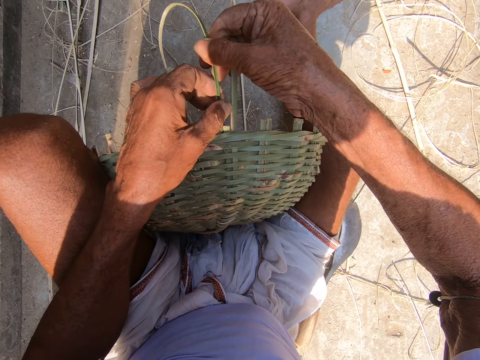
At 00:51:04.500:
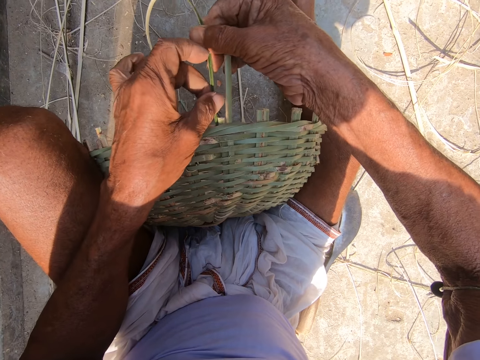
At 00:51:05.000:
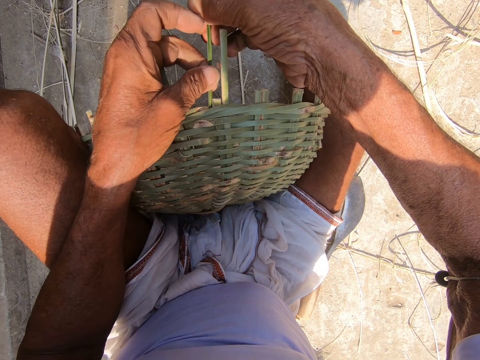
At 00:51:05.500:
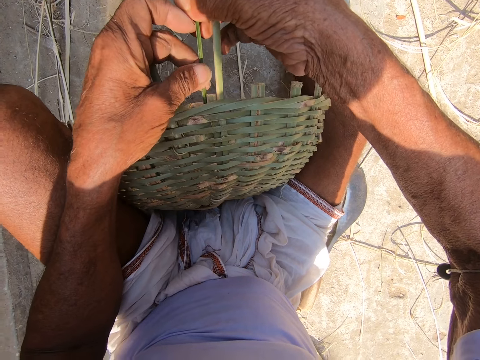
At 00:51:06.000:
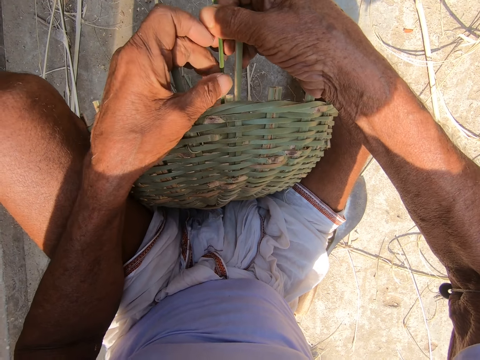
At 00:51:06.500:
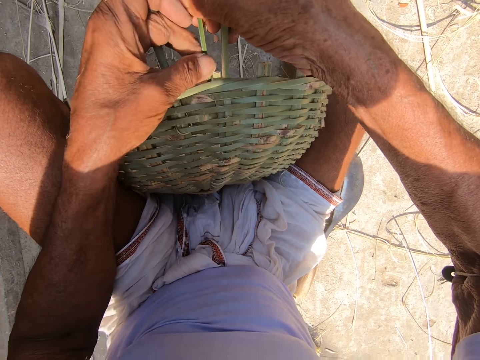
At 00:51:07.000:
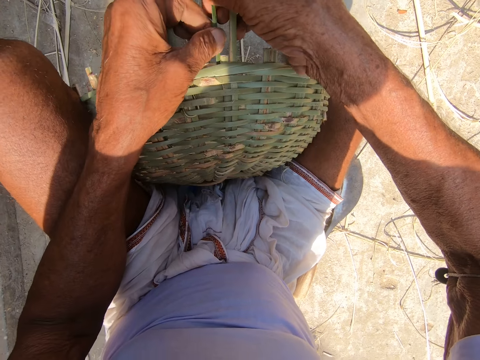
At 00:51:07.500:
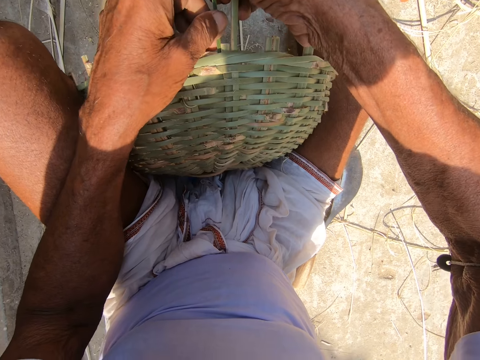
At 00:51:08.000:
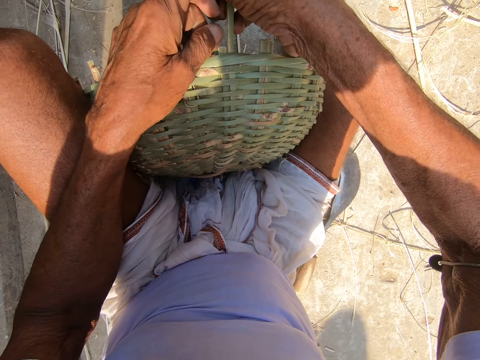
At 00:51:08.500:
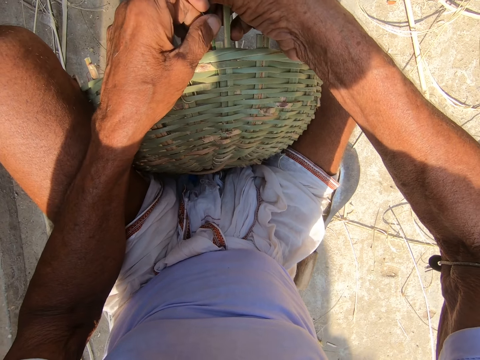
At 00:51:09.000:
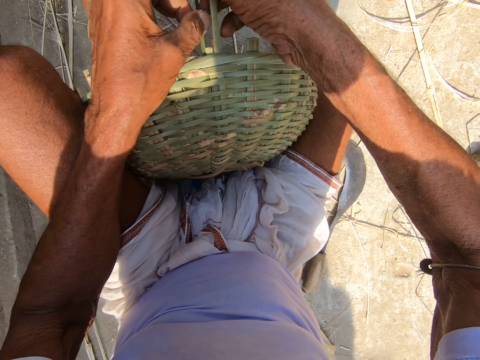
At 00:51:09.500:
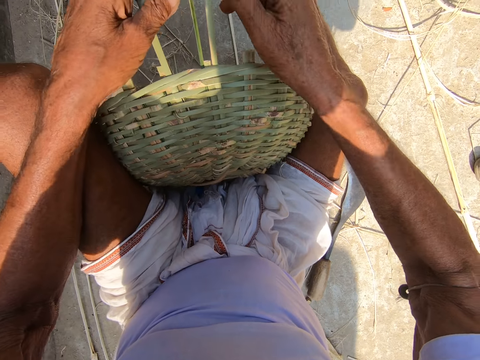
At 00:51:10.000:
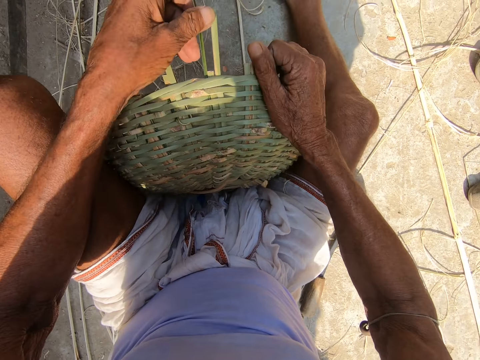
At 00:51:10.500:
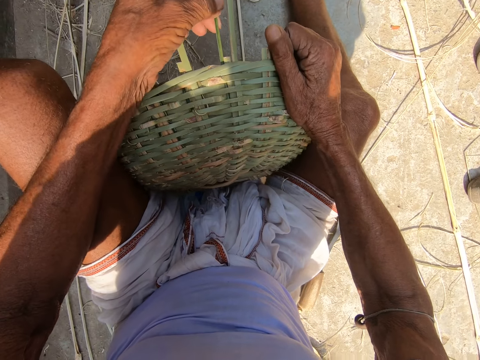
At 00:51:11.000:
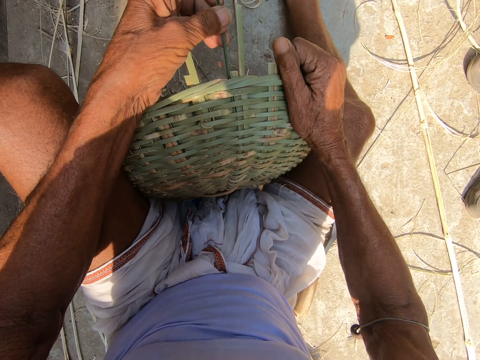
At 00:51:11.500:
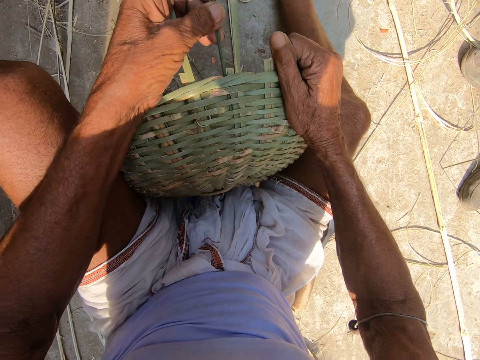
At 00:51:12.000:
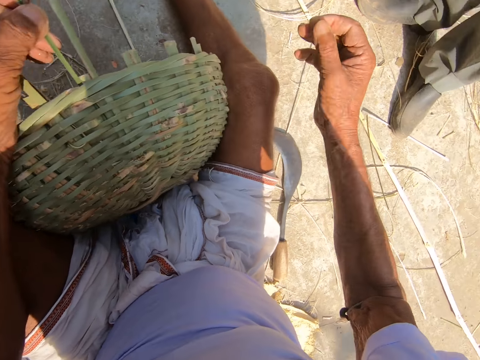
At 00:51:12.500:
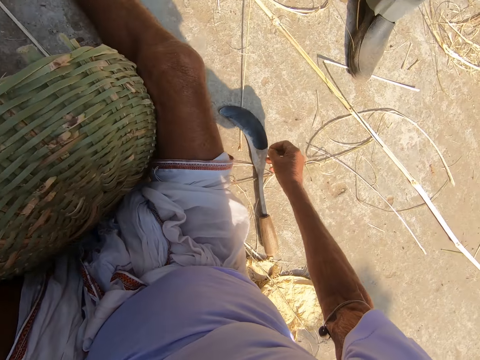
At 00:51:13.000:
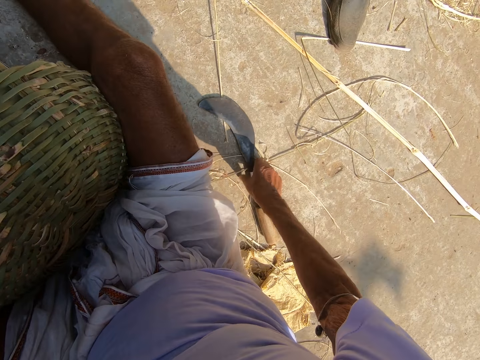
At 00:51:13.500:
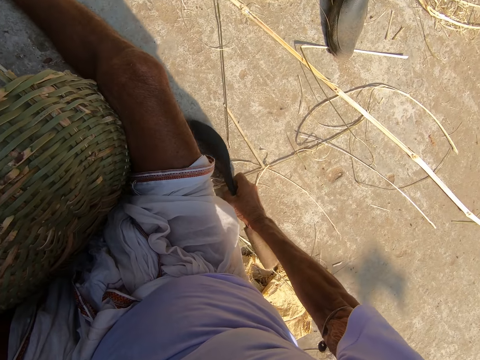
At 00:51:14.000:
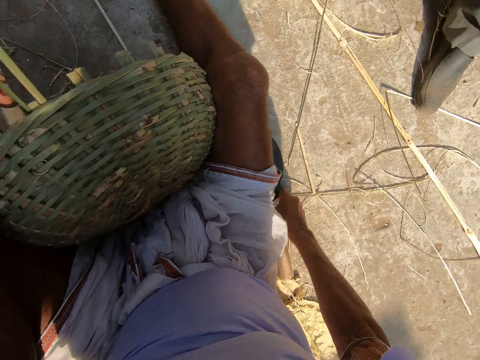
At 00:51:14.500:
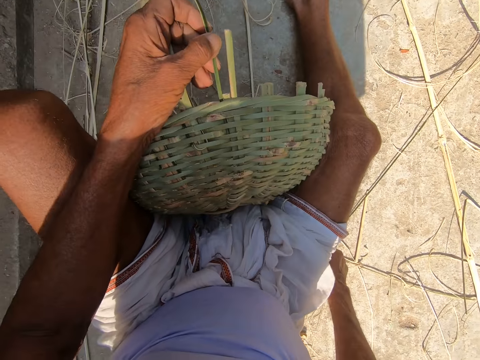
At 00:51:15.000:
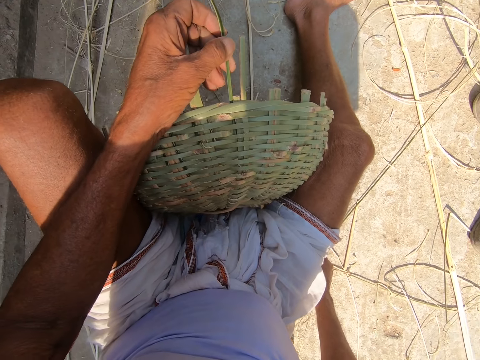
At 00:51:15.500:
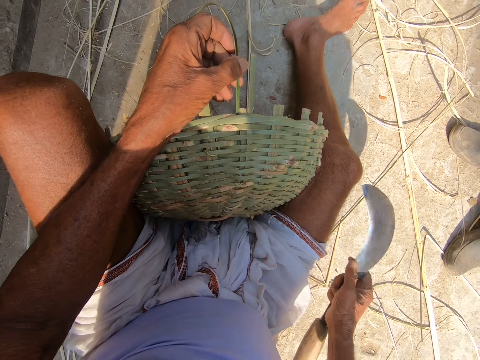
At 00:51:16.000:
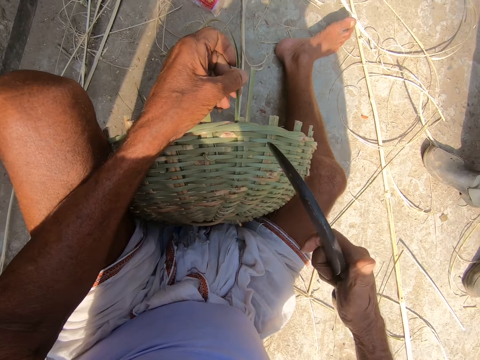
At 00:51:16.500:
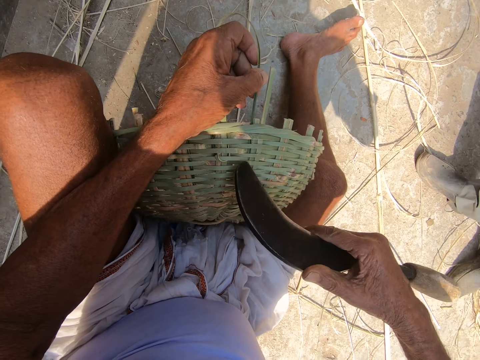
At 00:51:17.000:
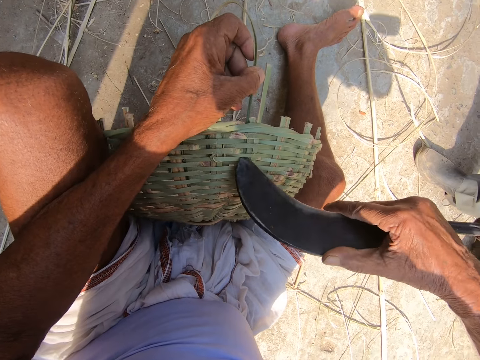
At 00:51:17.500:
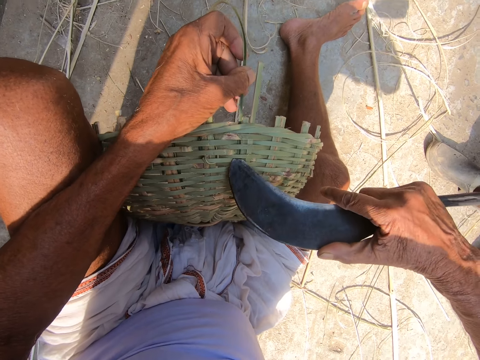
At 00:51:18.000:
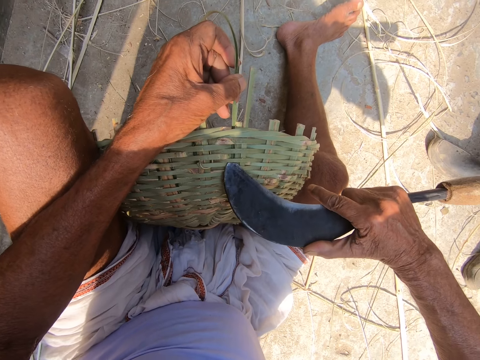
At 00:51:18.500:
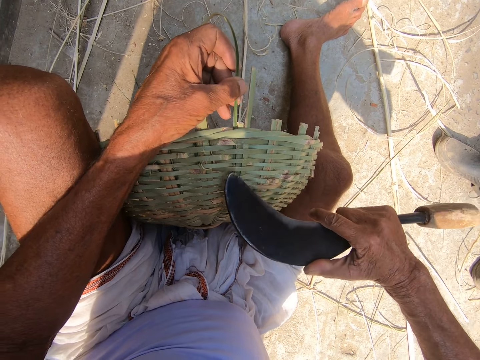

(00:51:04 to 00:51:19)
The woman interacts with the camera wearer. The camera wearer moves the machete or sickle. He picks up the sickle from the ground with his right hand. He interacts with the woman. He adjusts the bamboo strip on the basket with the sickle in his right hand.

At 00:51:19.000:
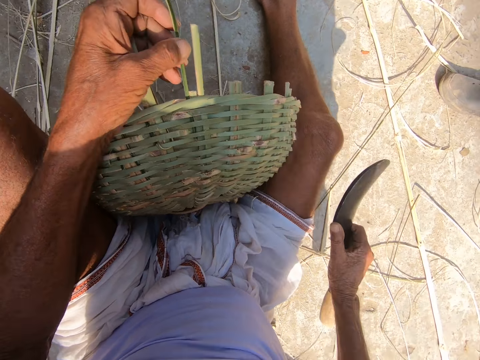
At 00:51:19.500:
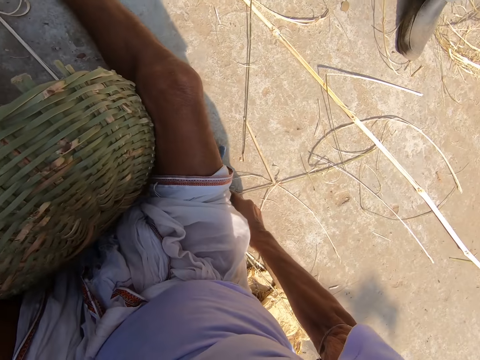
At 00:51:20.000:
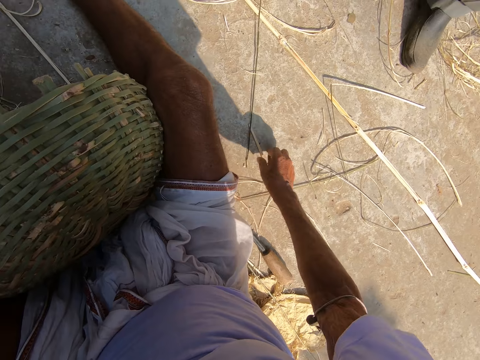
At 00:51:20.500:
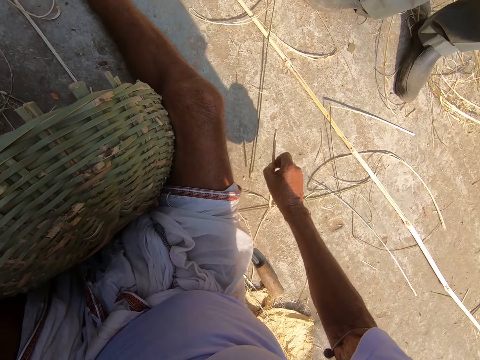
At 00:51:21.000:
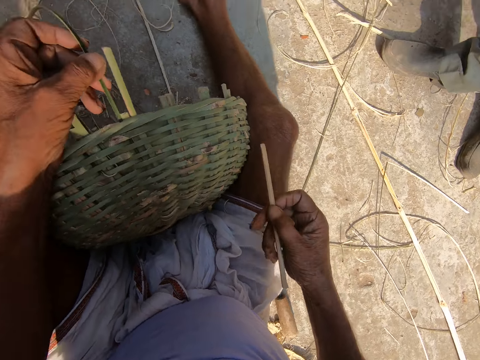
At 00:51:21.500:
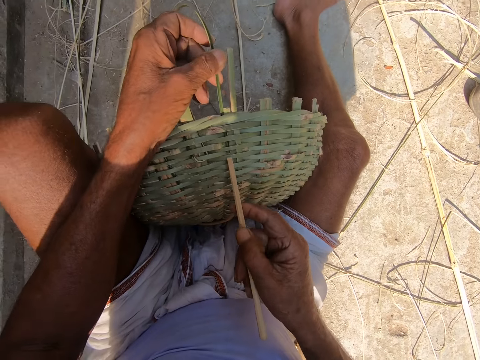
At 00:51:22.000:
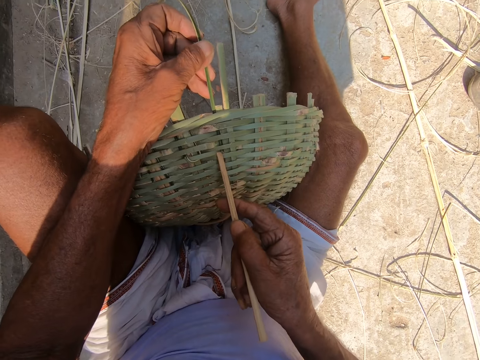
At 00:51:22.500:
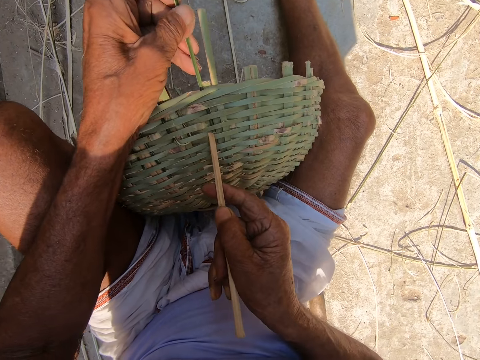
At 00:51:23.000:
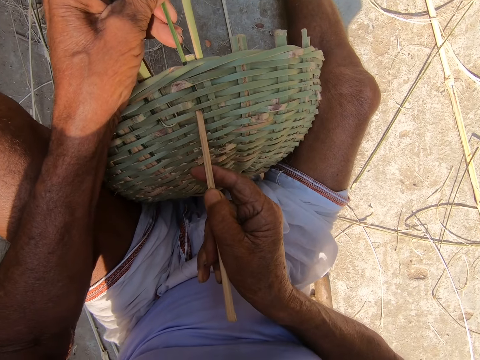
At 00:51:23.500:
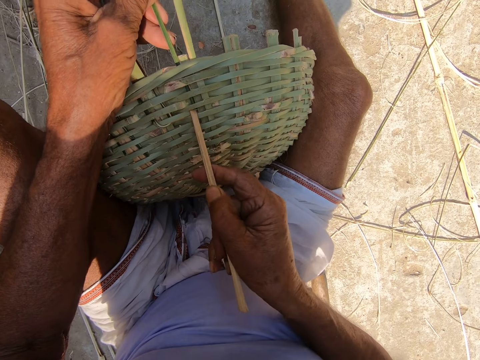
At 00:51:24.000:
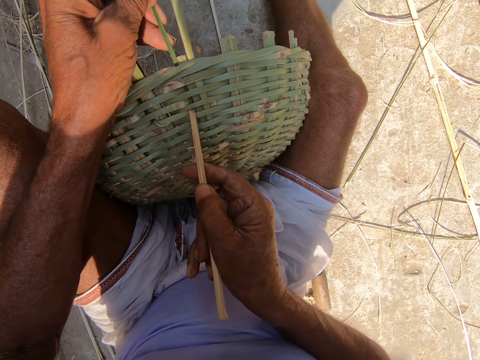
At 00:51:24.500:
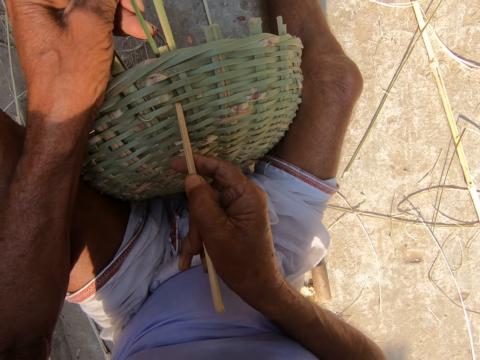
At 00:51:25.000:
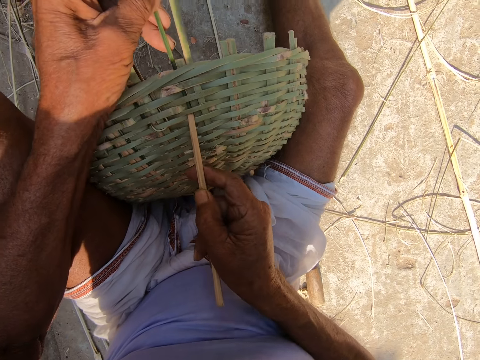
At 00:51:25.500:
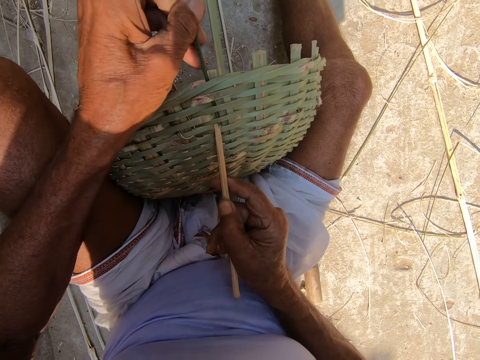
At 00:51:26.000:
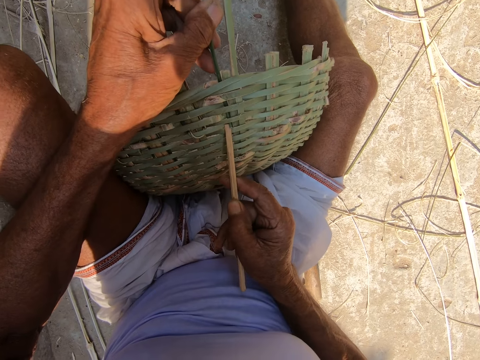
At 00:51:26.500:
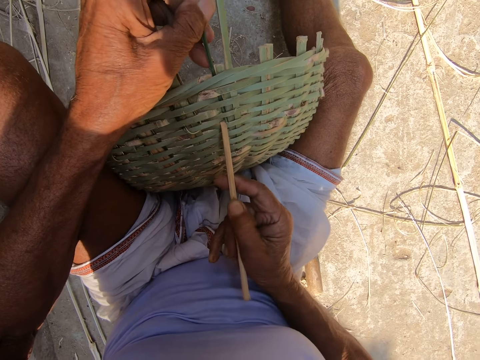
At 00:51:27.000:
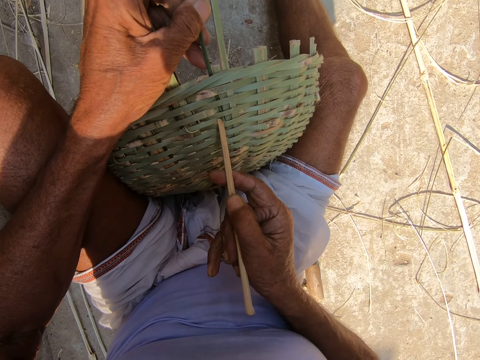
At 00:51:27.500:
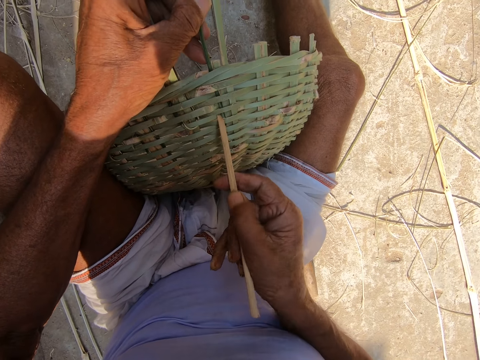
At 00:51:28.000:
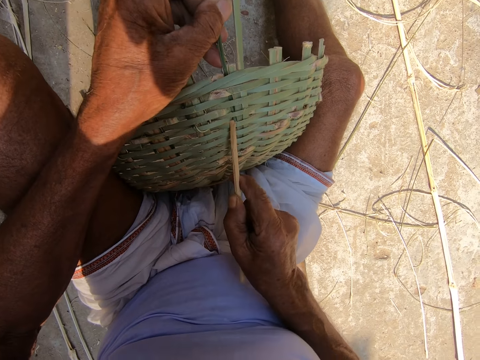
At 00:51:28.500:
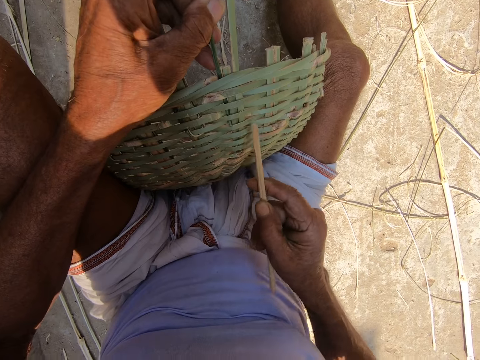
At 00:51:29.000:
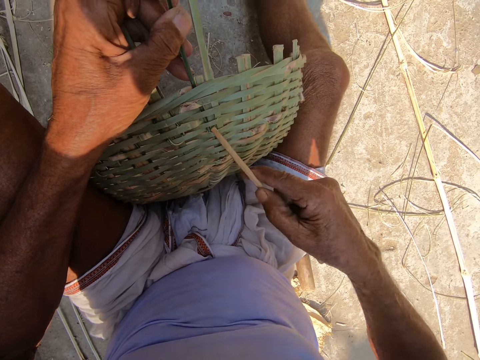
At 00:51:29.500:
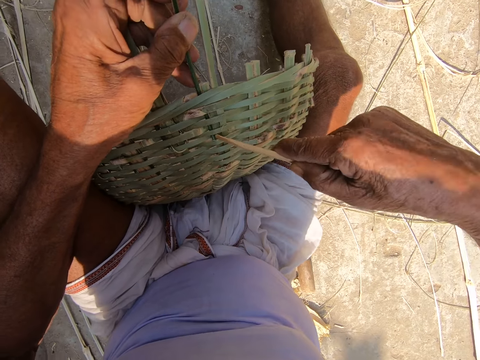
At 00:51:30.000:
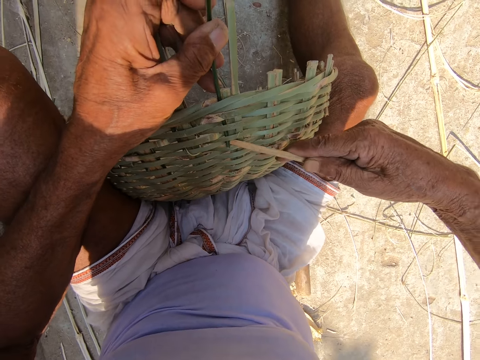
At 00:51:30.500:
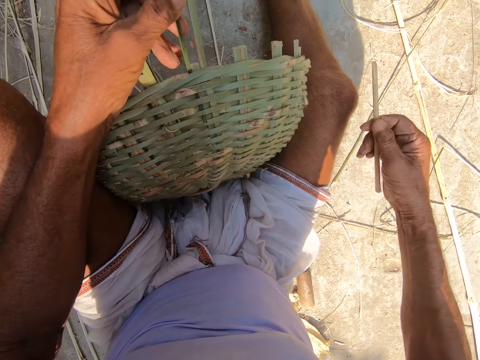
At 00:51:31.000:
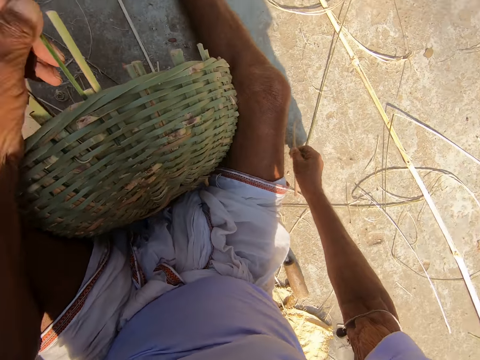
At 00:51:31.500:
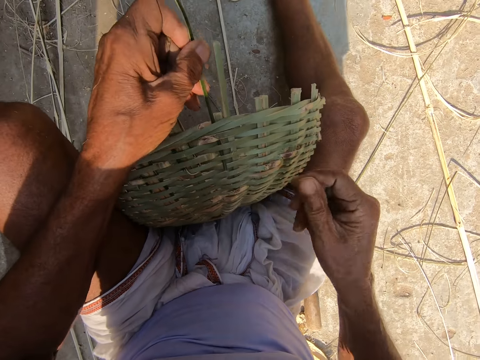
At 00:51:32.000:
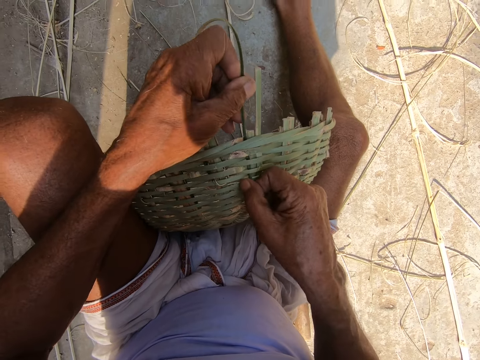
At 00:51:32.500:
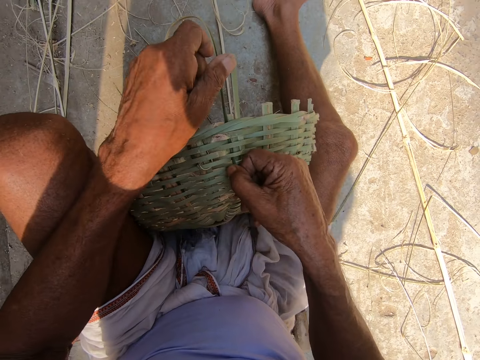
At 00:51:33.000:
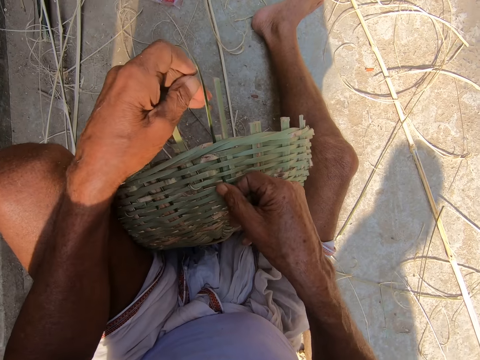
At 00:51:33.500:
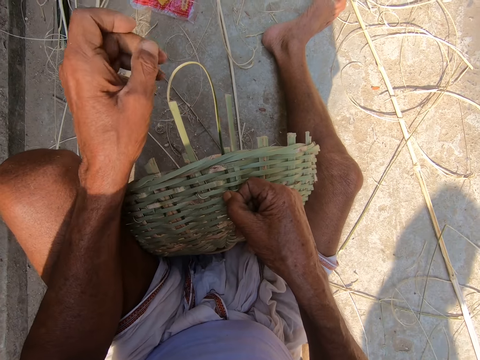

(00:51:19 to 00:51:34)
The camera wearer drops the sickle on the ground with his right hand. He picks up the stick from the ground with his right hand. He adjusts the bamboo strip on the basket with the stick in his right hand. He drops the stick on the ground with his right hand. He weaves the basket with both hands.
